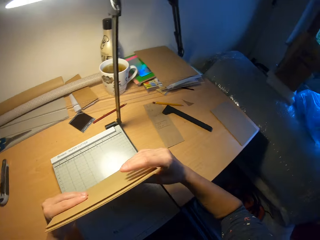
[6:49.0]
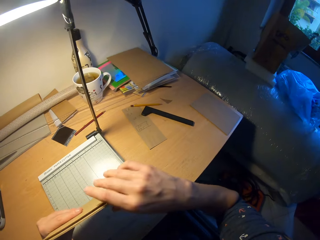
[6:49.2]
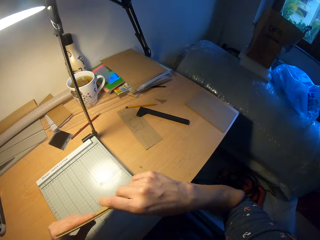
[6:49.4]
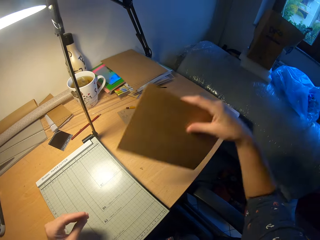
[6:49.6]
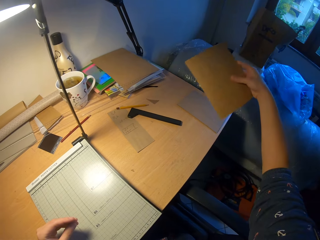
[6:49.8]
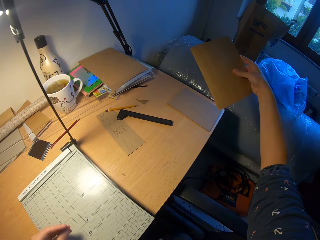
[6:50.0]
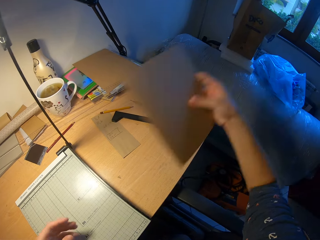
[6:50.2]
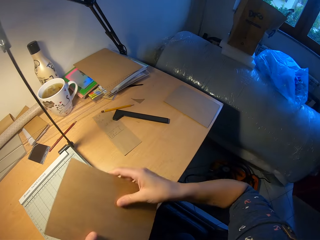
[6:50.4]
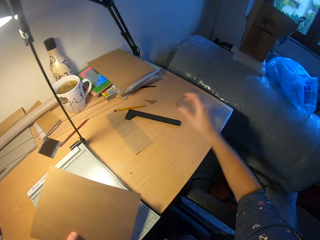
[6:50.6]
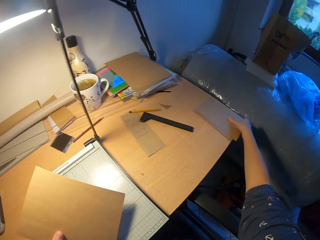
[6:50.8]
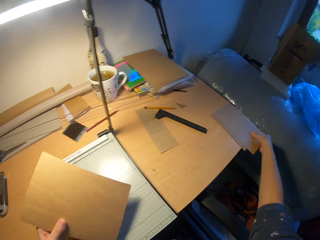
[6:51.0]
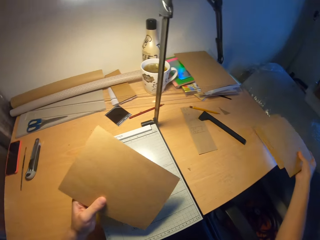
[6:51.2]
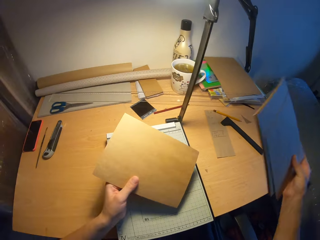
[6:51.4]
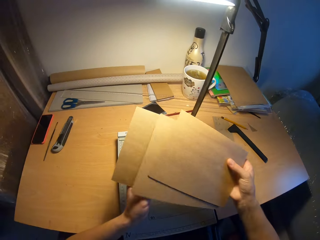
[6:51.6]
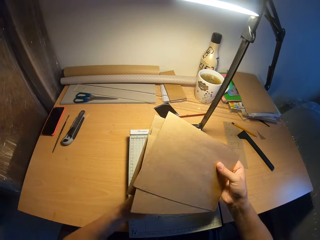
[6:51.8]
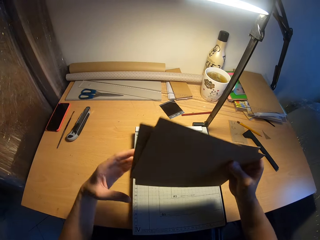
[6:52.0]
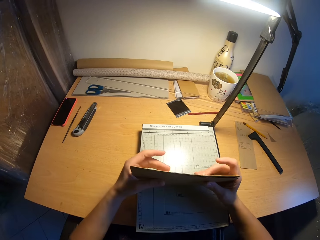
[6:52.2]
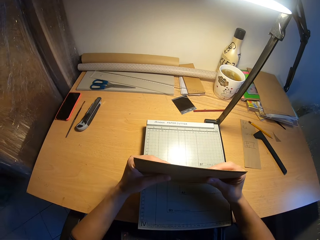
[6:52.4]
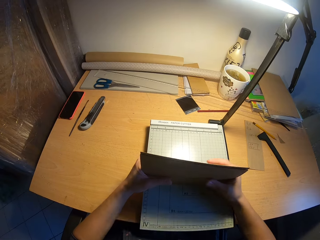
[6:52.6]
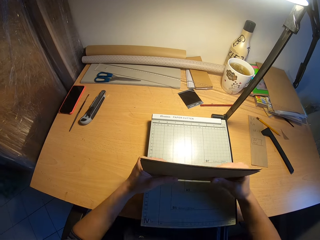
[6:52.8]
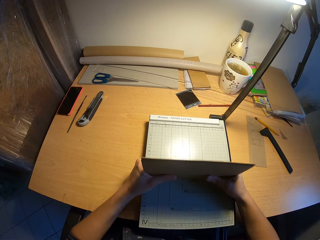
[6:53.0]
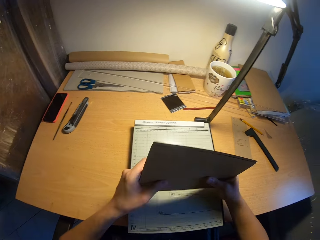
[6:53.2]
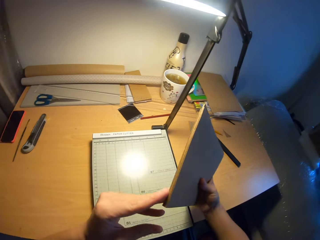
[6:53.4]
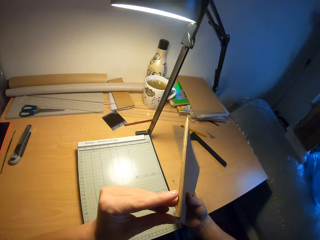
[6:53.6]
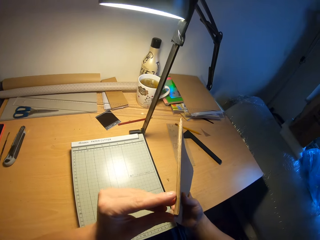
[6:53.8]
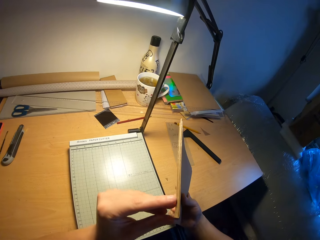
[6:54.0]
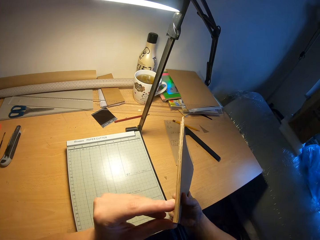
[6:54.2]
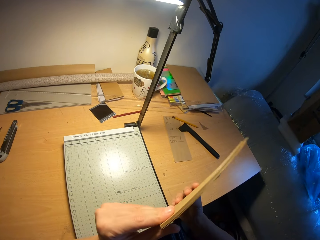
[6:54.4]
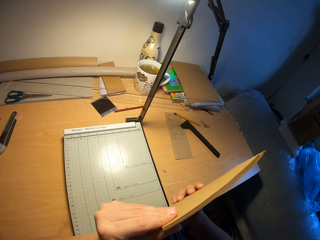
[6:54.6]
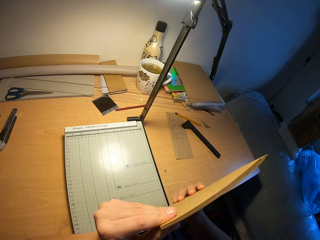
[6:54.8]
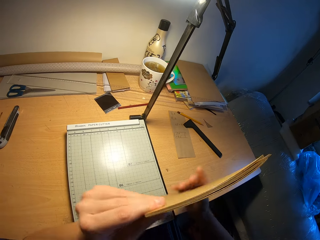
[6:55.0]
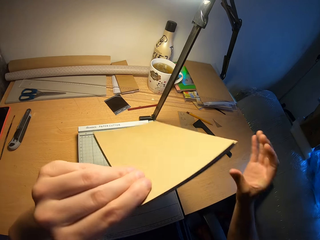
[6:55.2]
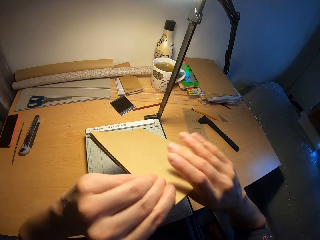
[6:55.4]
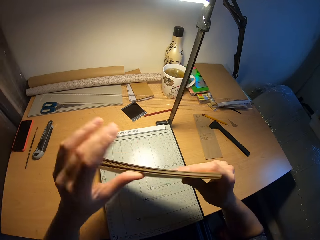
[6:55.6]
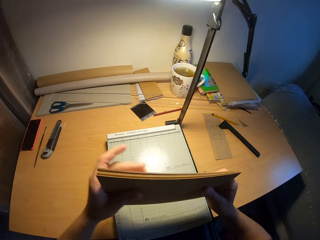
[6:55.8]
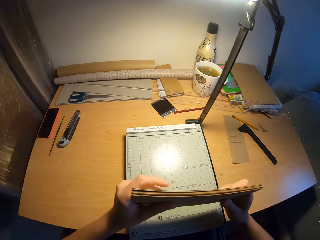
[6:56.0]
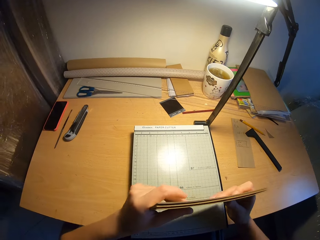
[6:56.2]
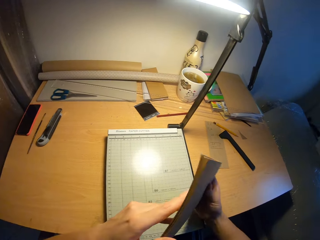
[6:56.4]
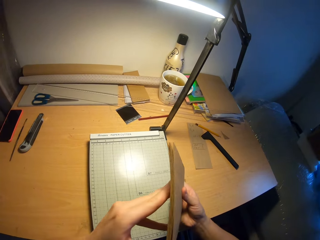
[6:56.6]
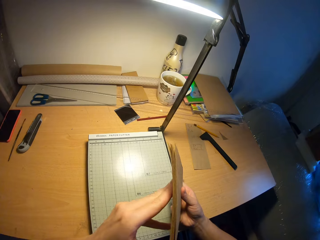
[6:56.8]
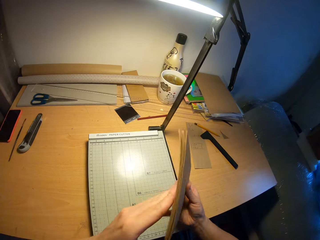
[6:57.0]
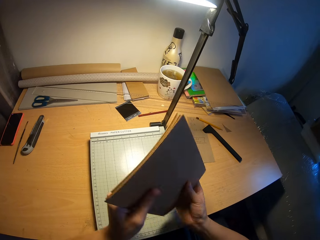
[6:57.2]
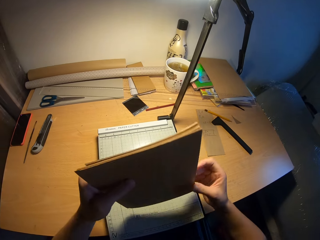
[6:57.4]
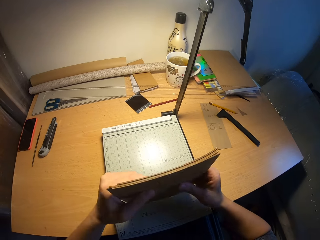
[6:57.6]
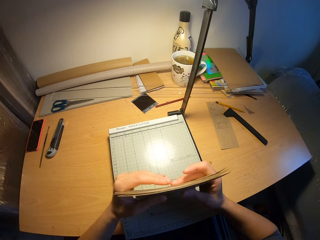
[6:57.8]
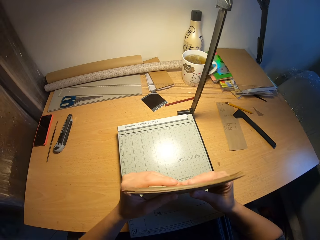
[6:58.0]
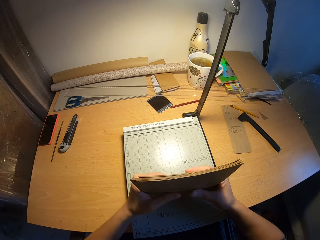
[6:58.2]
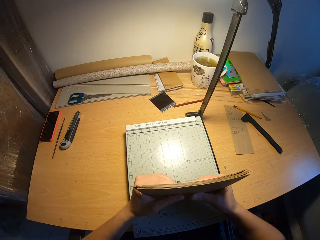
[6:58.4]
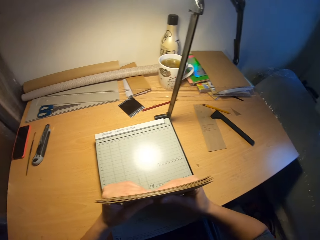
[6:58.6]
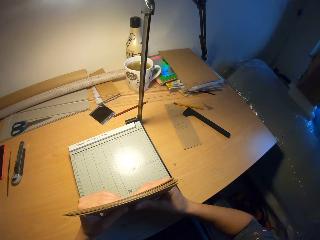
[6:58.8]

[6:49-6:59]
The camera wearer picks the cut pieces of the envelopes or papers from the table. They arrange the papers. They fix the cut pieces of the envelopes together and examine the cut pieces of the envelopes.

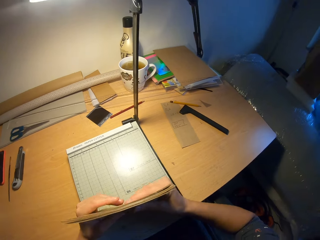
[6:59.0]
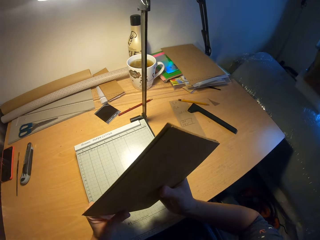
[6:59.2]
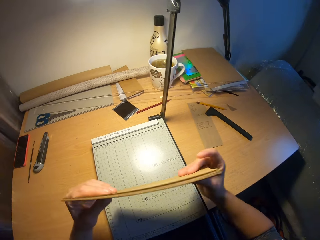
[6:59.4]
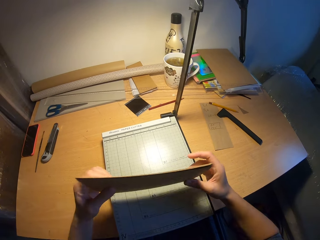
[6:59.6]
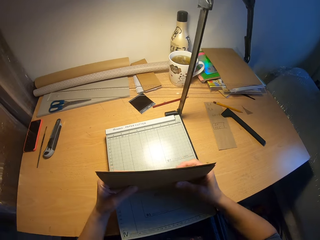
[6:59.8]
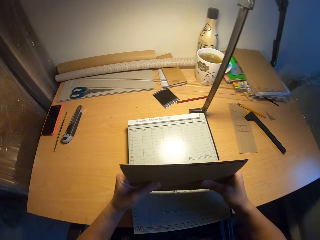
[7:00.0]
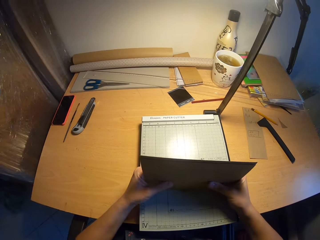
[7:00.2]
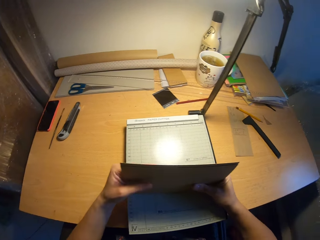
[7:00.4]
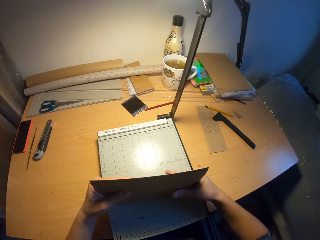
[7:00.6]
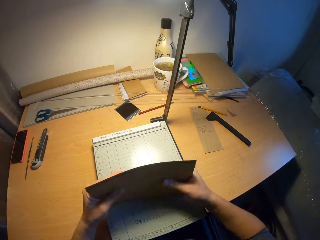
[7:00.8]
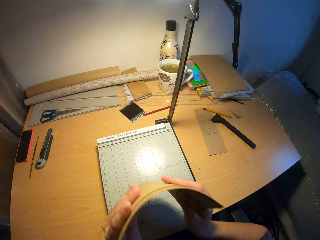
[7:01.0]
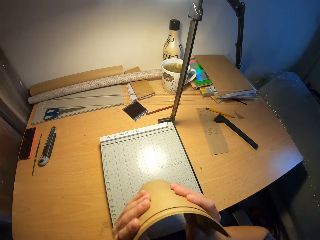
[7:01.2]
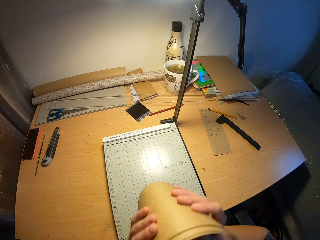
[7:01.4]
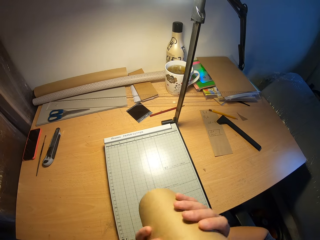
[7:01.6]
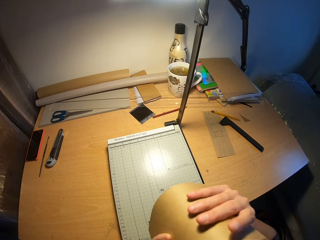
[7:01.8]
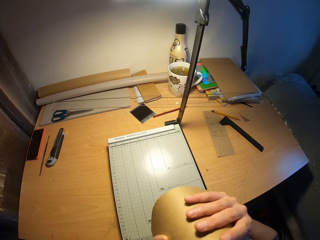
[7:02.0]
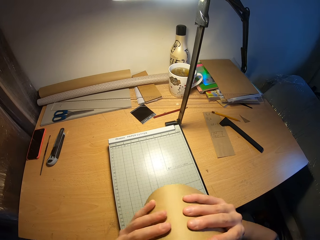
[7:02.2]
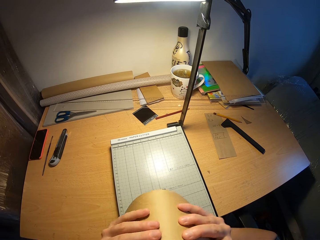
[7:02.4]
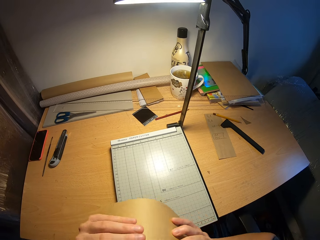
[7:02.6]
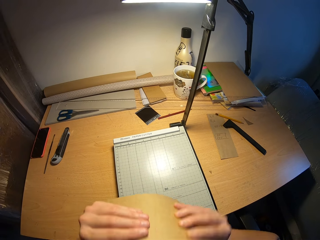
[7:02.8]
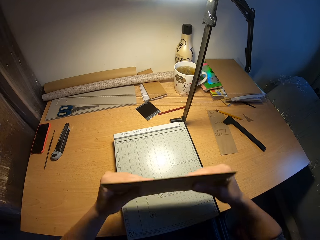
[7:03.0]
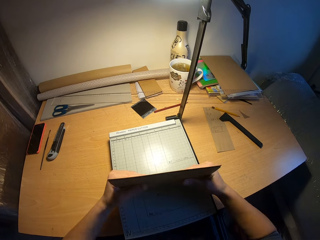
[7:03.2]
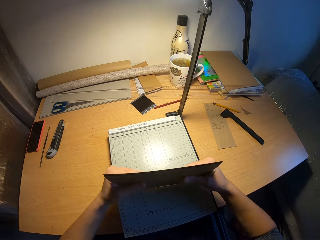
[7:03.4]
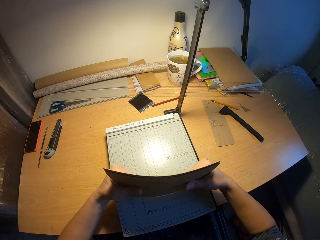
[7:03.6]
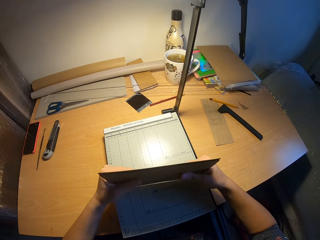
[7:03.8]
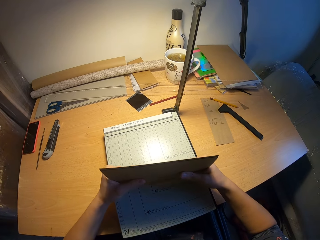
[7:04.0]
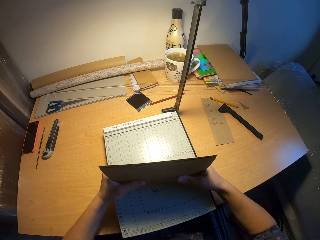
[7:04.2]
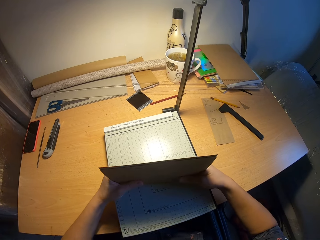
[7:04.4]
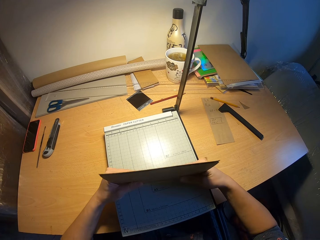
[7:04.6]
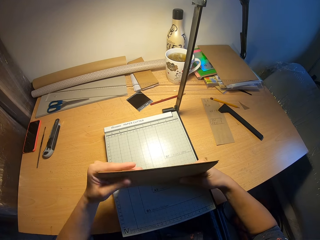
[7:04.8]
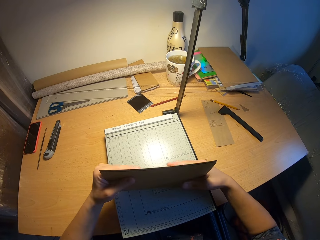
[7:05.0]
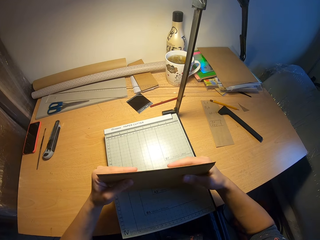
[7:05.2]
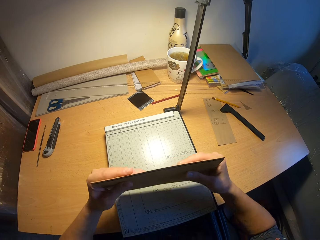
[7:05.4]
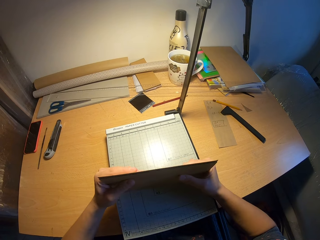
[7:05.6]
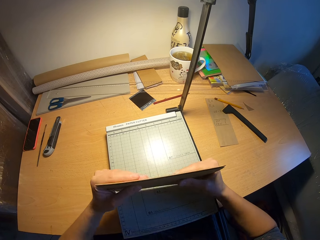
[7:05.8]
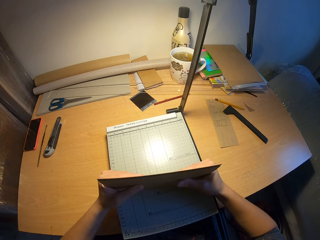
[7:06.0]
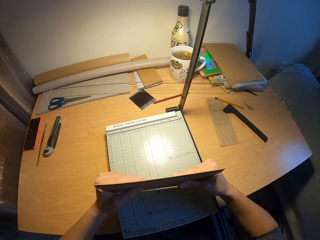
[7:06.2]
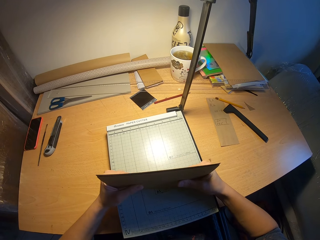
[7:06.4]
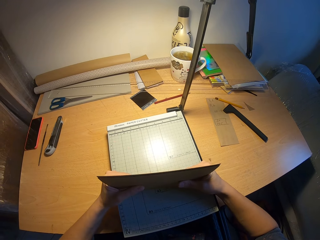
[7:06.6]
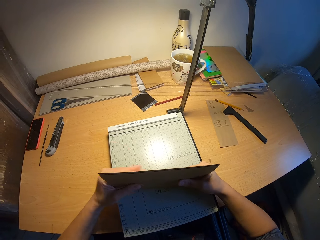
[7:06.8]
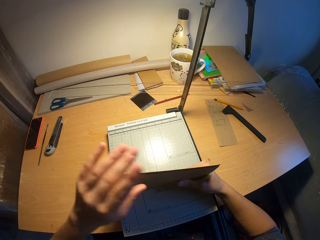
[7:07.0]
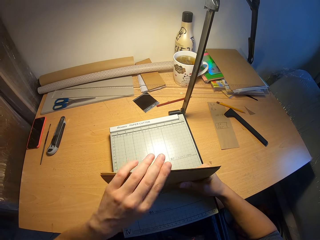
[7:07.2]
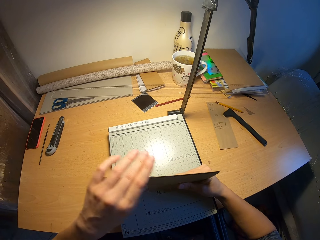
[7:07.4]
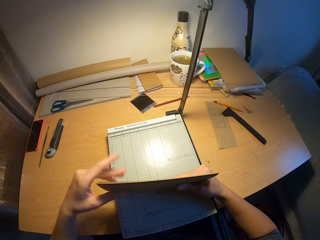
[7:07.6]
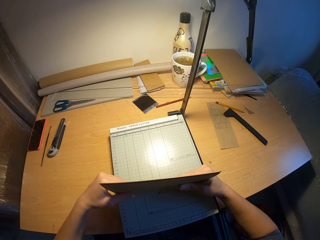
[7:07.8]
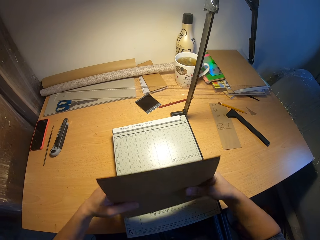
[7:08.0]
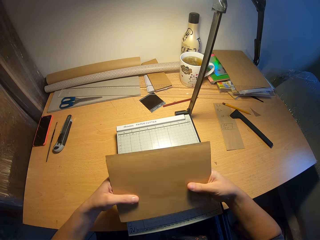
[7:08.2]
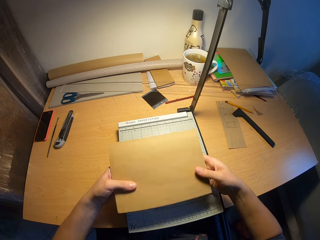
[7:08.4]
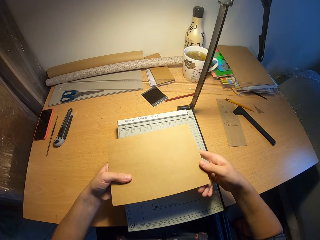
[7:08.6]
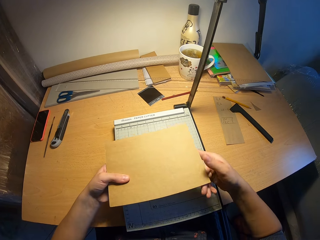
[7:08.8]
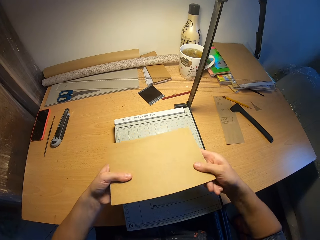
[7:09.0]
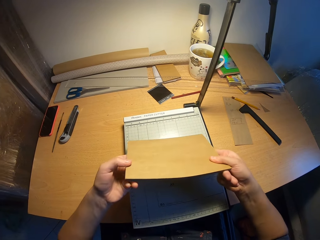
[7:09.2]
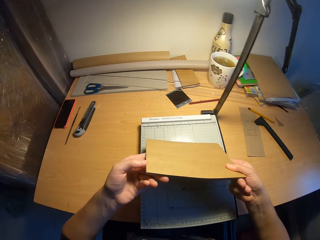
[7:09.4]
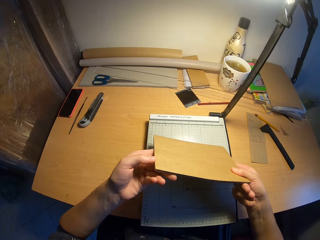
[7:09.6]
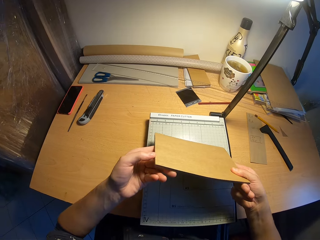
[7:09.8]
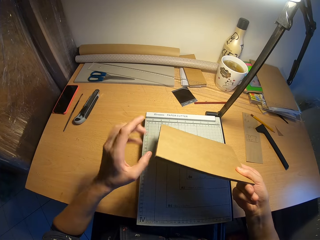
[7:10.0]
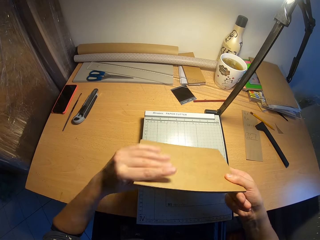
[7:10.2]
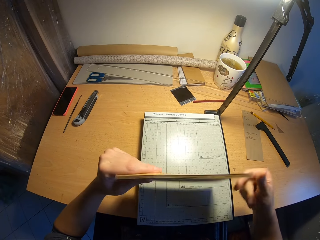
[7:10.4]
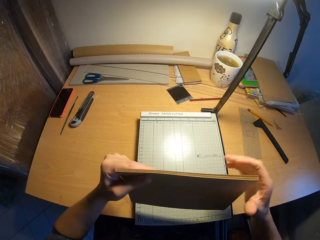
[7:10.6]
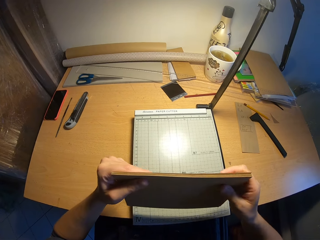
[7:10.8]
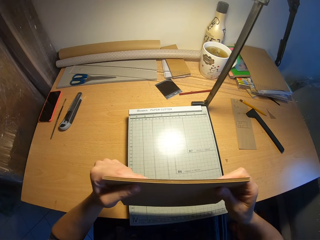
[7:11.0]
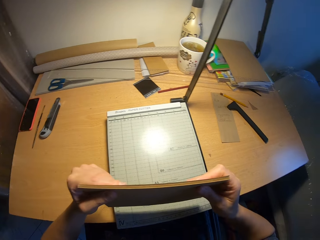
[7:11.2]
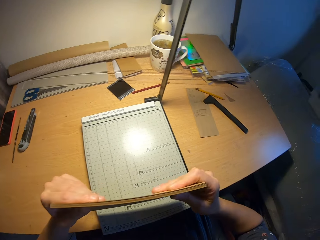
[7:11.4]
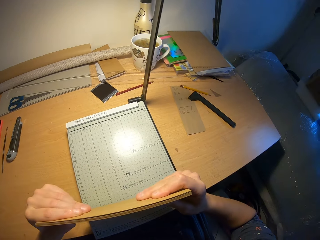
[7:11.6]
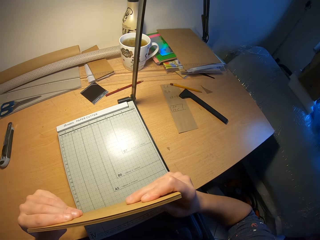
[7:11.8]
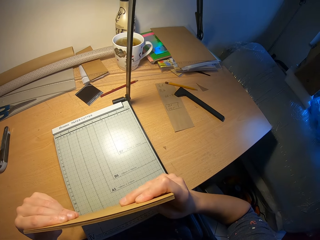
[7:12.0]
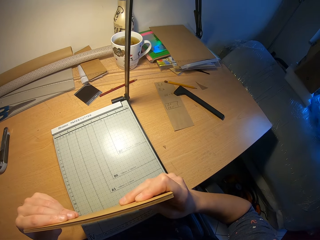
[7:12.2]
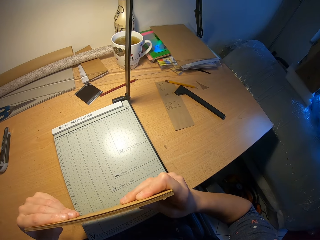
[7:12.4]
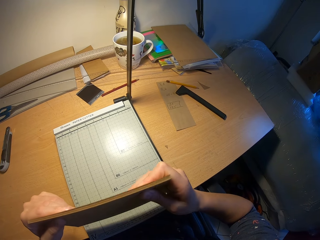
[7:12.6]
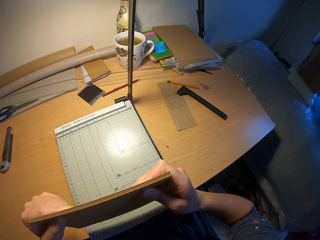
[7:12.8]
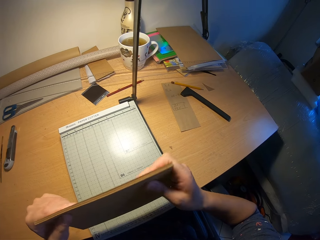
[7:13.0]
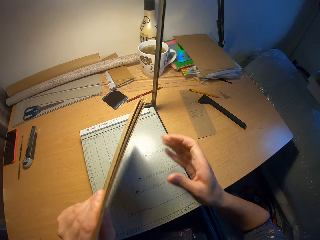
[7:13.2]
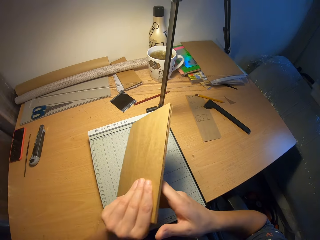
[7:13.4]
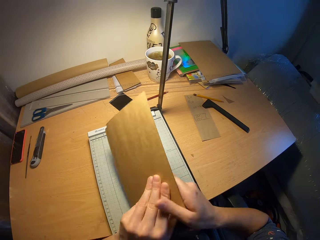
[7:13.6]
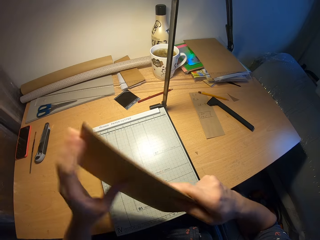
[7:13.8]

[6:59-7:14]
The camera wearer fixes the cut pieces of the envelopes together. They adjust the cut pieces of the envelopes. They fix the cut pieces of the envelopes together. They examine the cut pieces of the envelopes or papers.
